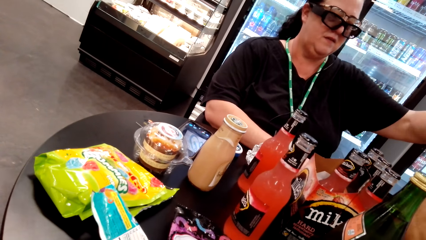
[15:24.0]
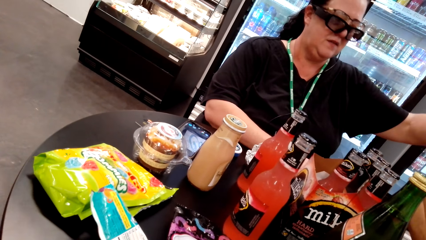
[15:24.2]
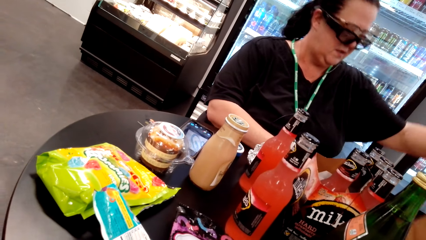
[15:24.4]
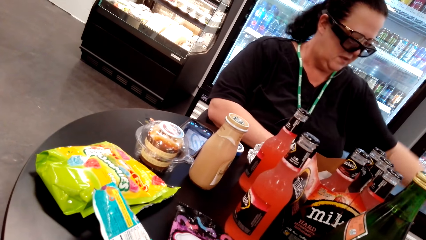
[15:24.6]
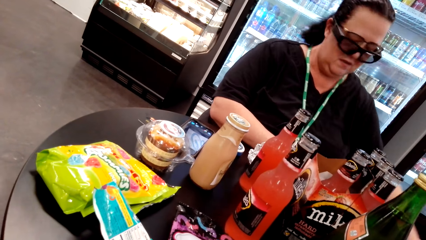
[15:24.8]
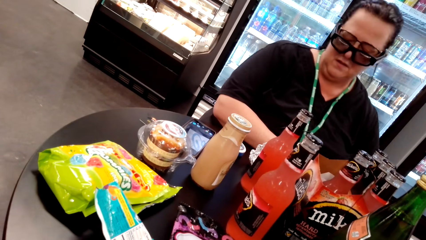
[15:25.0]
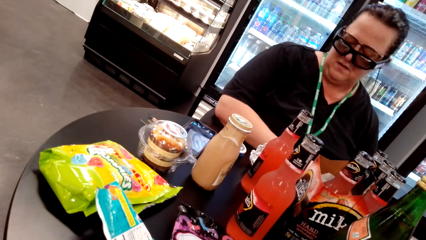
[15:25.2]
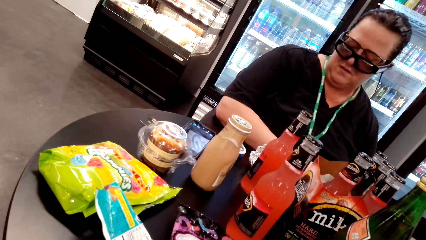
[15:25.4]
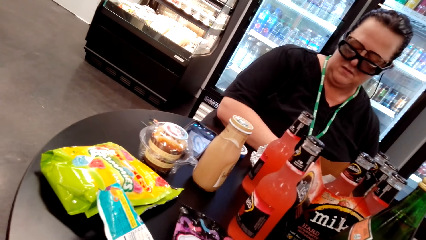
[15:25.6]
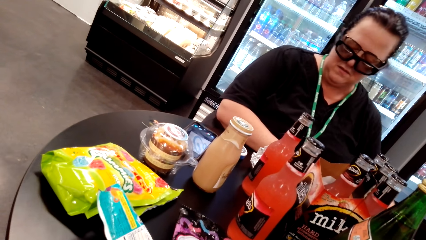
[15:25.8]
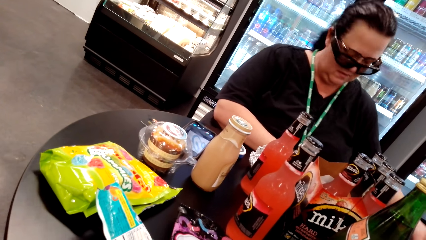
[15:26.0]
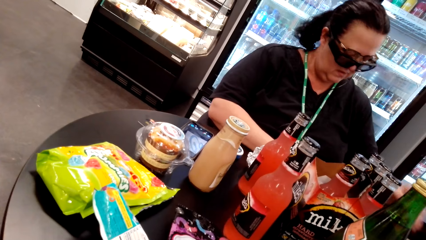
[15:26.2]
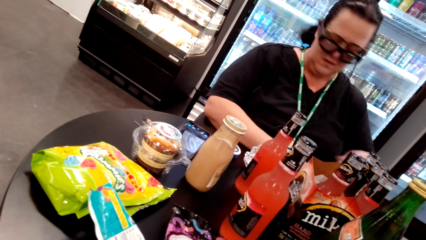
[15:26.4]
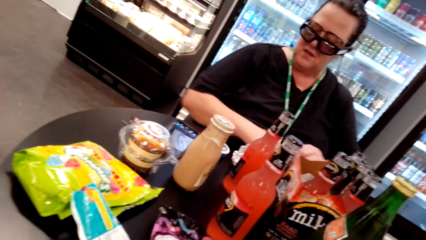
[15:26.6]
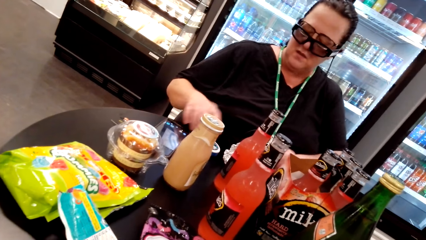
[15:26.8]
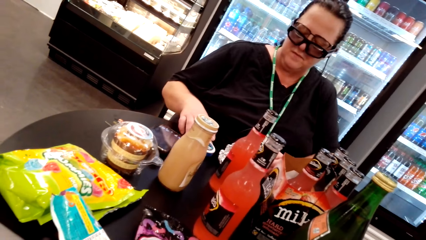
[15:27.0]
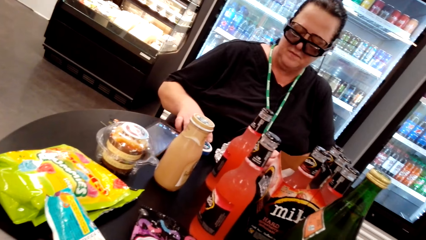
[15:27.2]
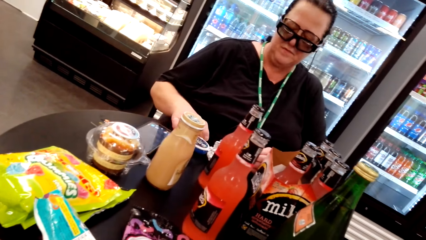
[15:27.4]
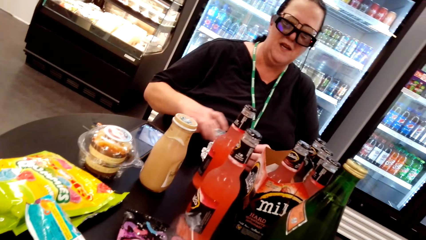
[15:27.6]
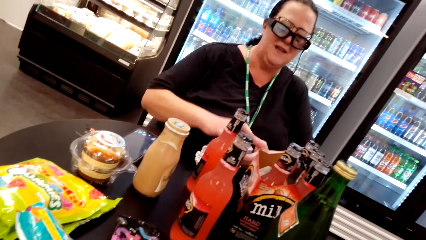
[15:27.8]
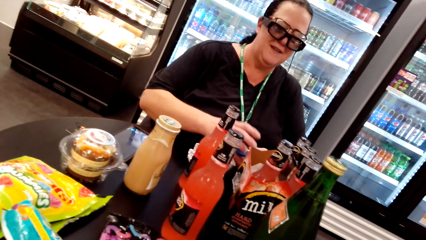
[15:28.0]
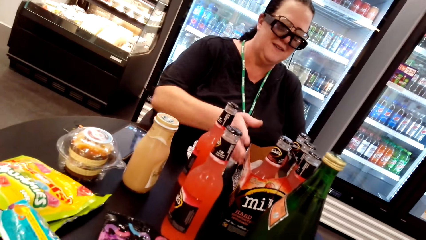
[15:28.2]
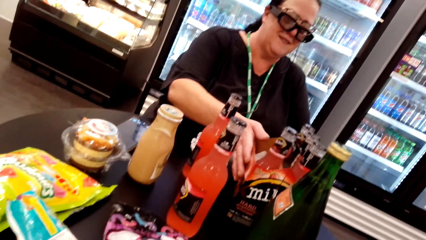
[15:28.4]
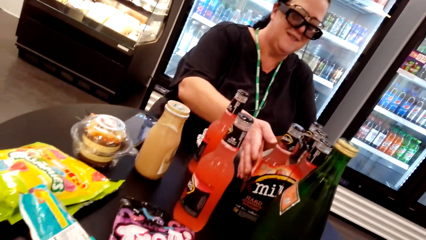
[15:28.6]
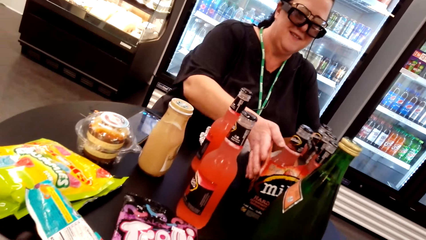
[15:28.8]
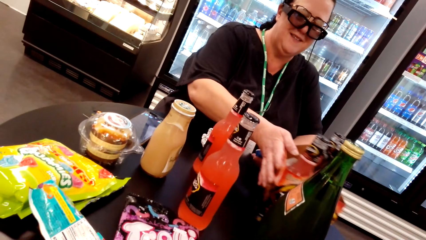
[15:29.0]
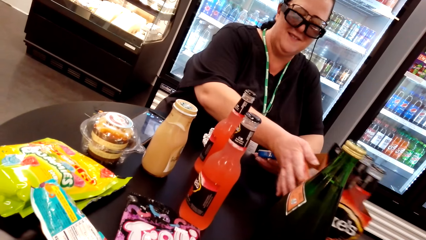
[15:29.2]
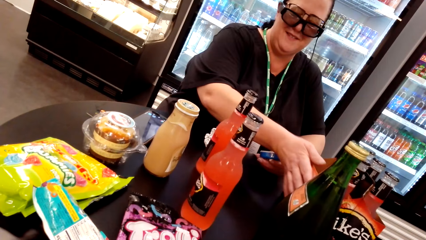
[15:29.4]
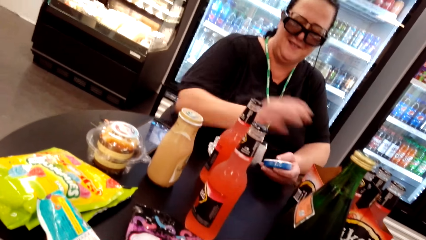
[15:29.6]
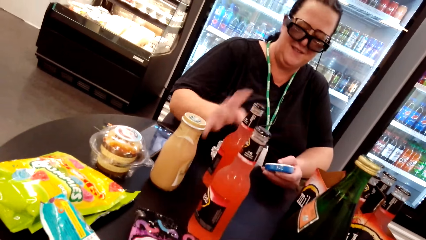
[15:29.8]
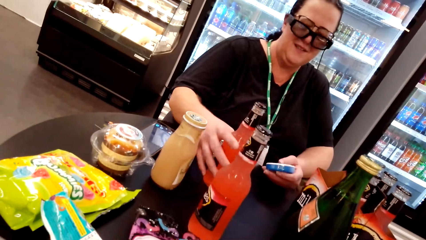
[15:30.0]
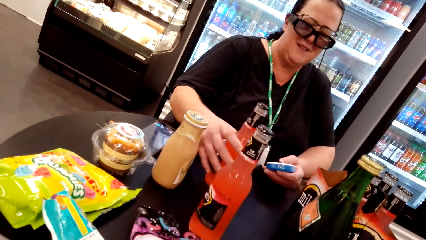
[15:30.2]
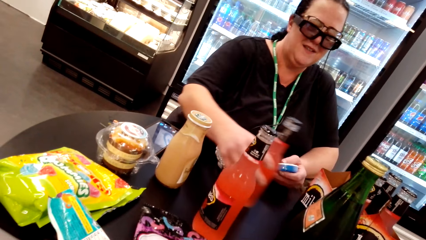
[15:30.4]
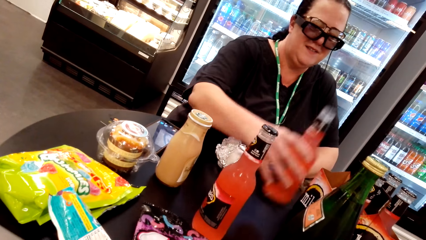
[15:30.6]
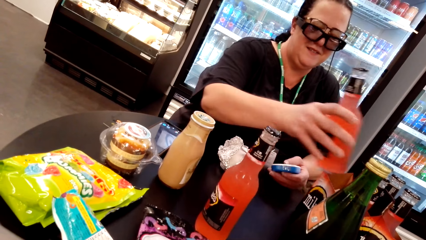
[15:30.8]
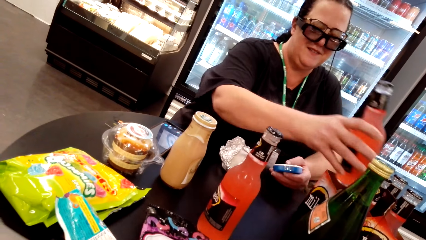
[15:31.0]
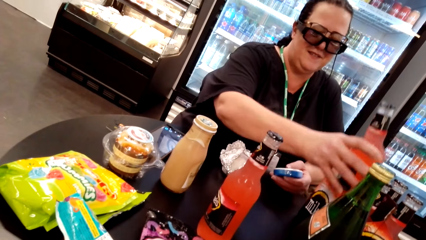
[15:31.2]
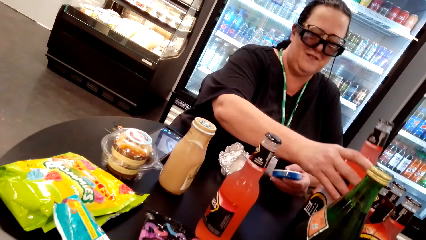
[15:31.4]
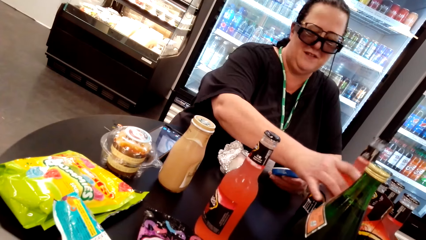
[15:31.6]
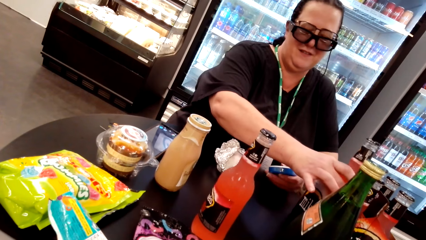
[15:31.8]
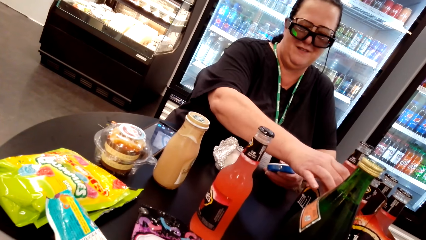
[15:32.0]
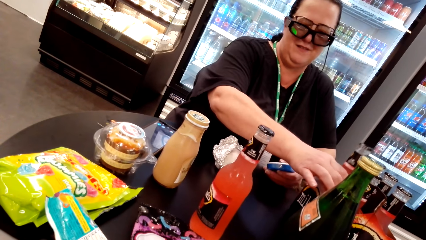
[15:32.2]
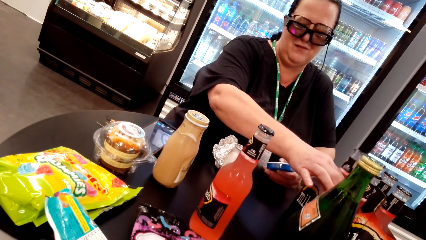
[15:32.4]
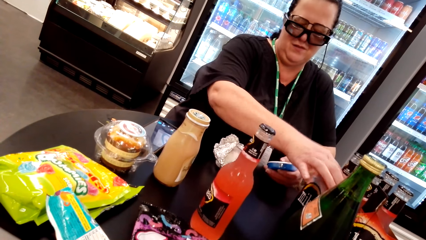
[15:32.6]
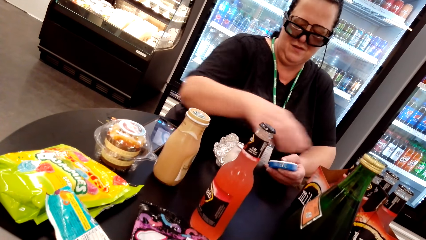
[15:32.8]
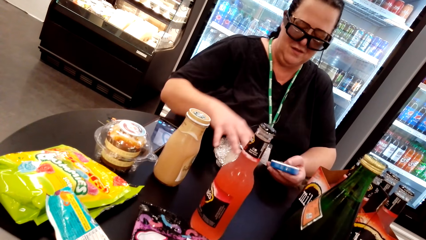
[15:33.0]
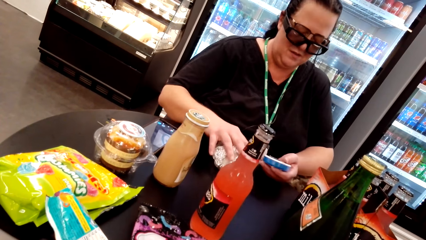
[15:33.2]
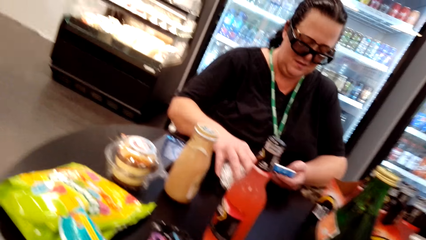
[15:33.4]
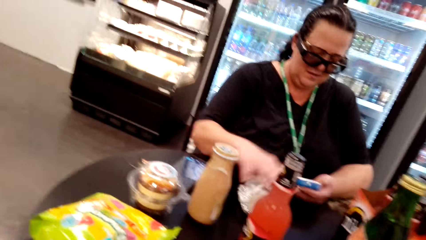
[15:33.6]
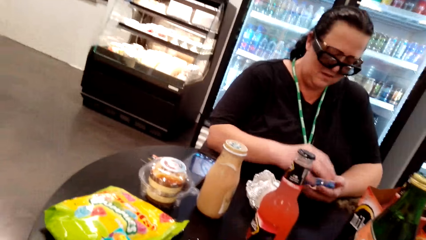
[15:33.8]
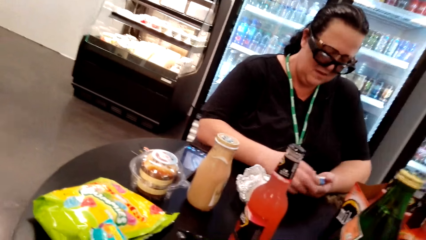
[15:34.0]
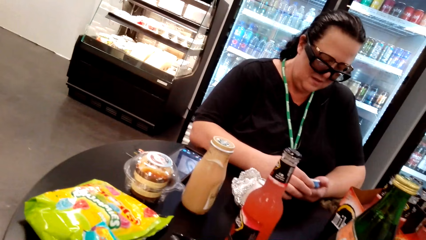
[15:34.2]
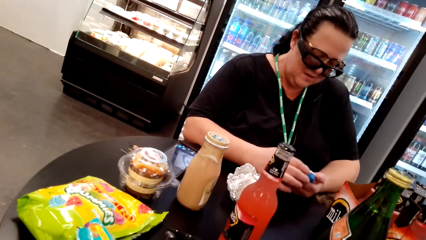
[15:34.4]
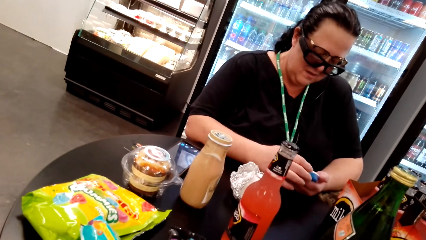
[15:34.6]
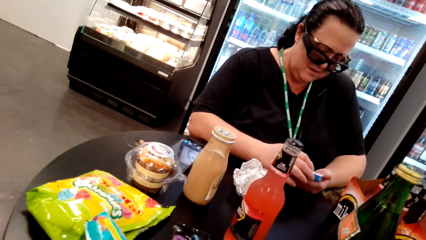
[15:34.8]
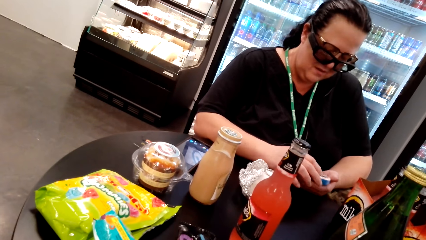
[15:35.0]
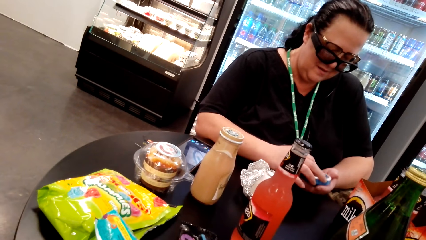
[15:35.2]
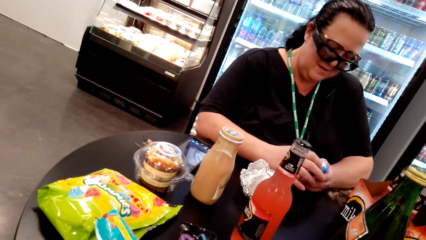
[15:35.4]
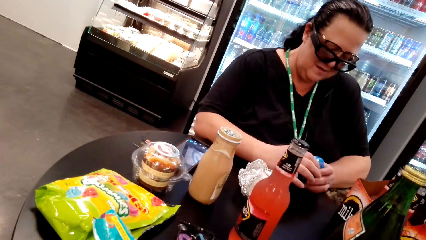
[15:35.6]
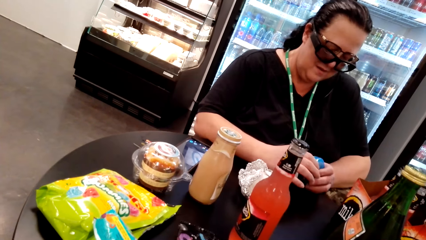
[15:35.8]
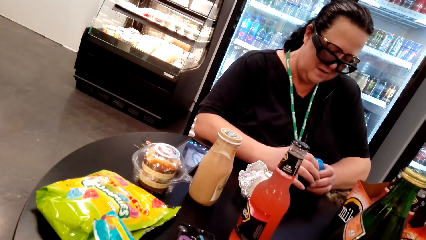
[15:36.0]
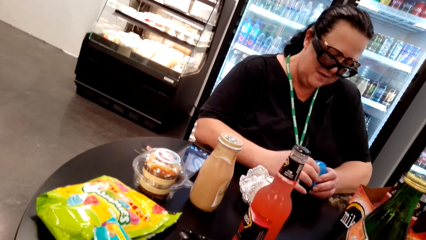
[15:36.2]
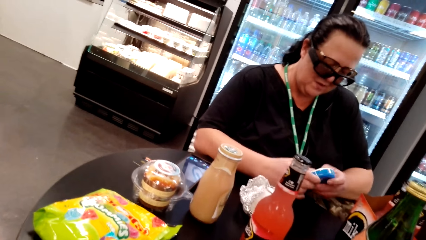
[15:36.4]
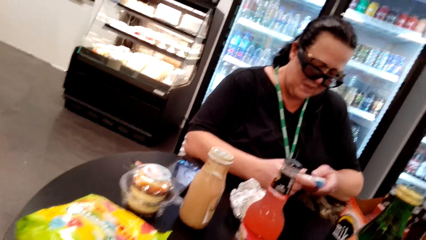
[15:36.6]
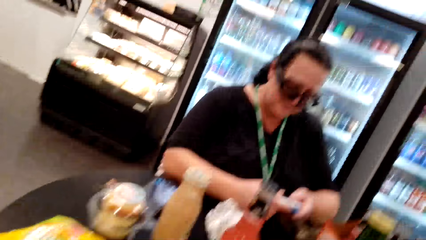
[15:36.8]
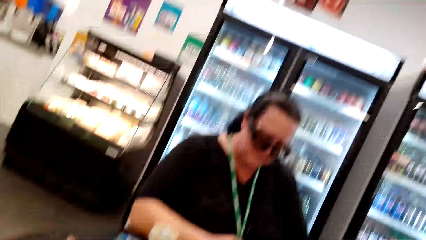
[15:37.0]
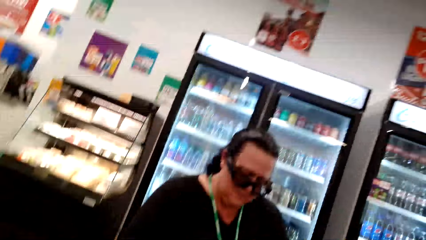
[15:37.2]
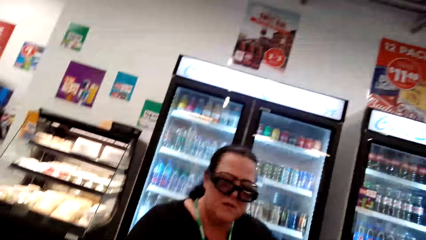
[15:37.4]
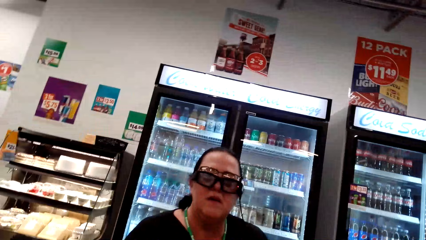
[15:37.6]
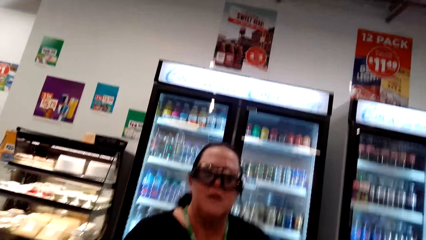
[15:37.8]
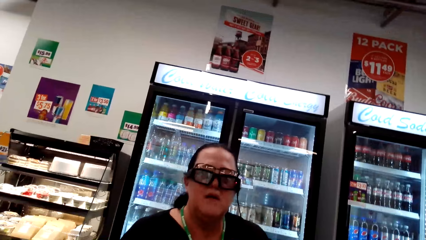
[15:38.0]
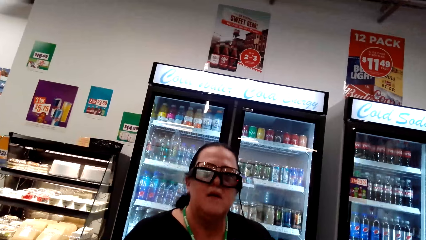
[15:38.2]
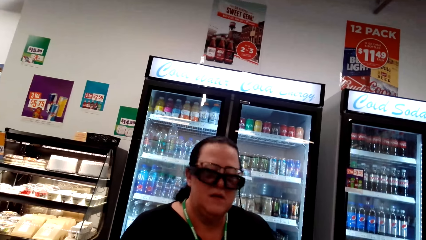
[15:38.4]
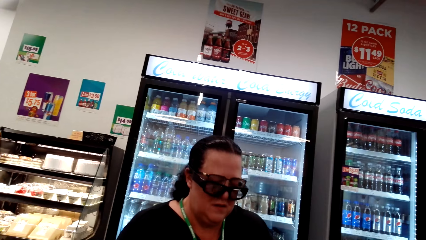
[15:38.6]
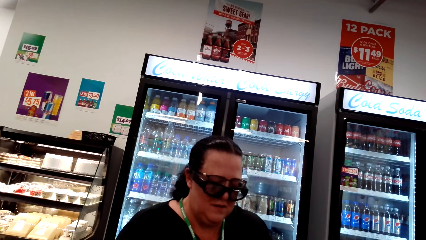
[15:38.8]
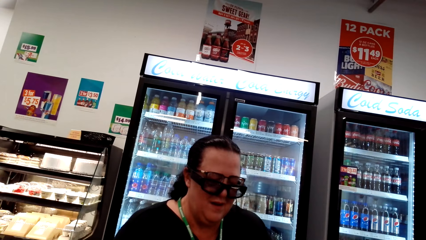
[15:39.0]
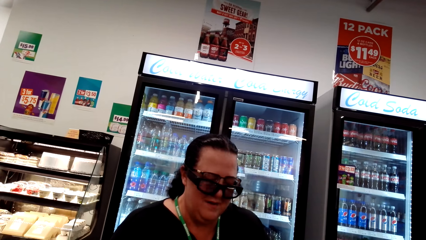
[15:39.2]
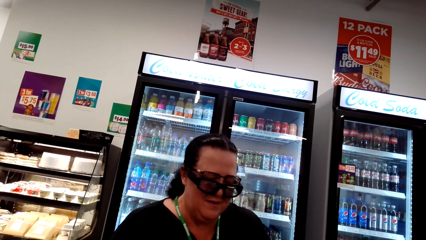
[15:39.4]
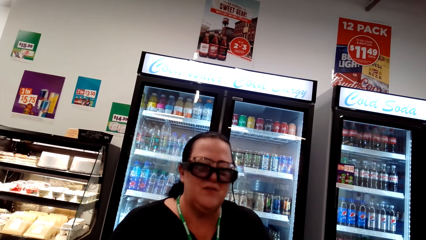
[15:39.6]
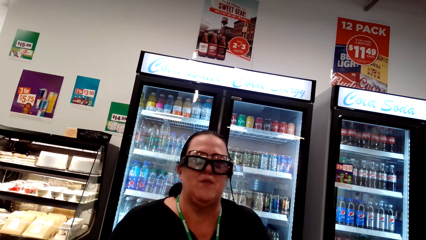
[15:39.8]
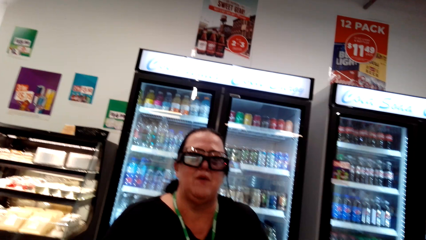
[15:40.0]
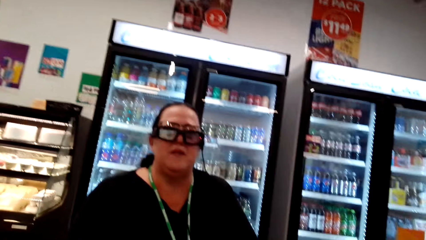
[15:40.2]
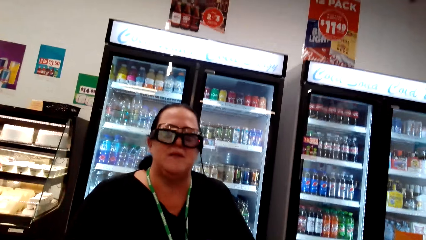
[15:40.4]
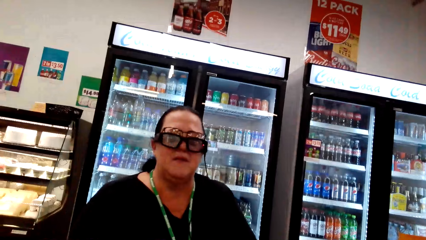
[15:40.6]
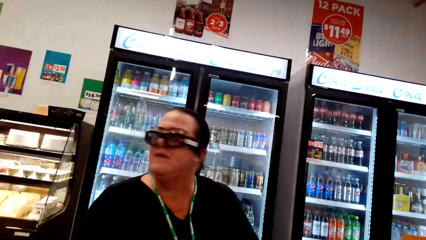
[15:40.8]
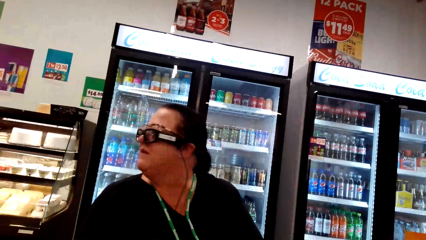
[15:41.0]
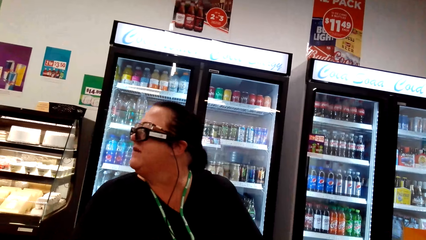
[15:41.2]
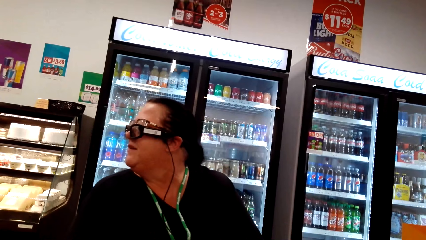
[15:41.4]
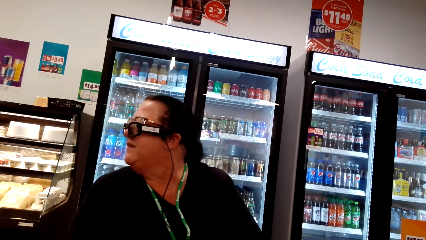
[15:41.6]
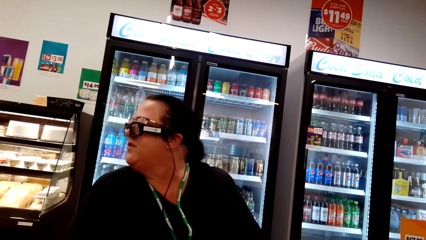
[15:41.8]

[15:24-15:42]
The woman puts the paper on the ground. The woman drops her hand, moves her hand, puts her hand on something, lifts something and pulls the drinks aside. The camera wearer pushes the drinks. The woman lifts a bottle and puts the drink on a box. The woman arranges on the table. The woman puts her hand on aluminium foil, holds something firmly and looks at something. The camera wearer converses with the woman. The woman lifts her head up and looks down. The woman converses with the camera wearer. The woman lifts her head up.
